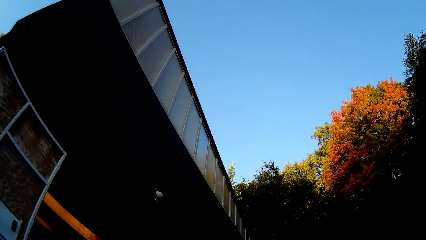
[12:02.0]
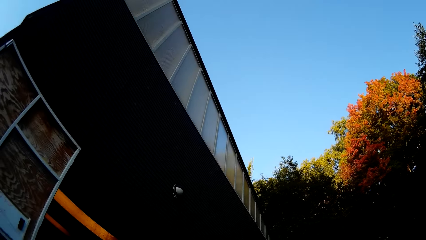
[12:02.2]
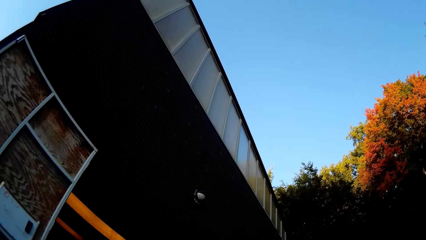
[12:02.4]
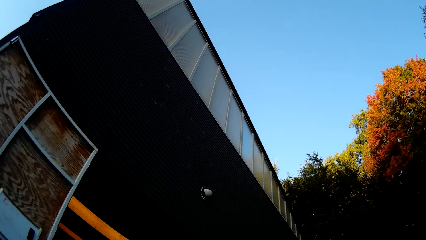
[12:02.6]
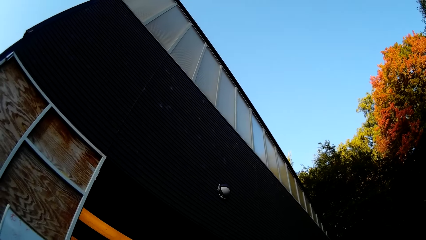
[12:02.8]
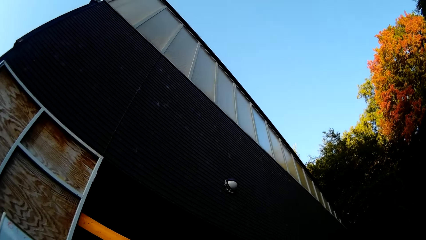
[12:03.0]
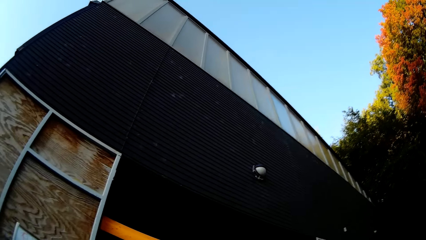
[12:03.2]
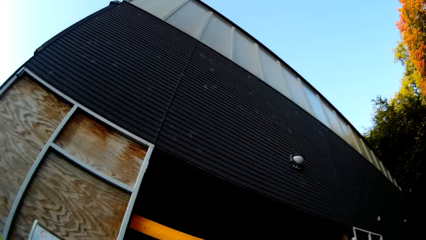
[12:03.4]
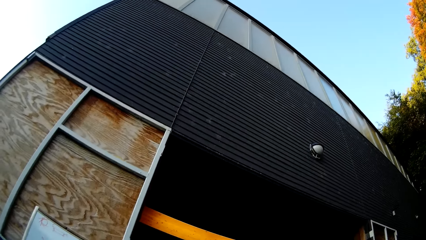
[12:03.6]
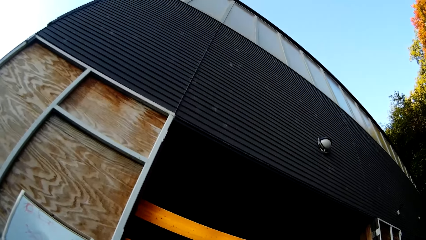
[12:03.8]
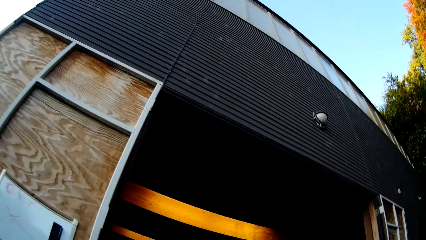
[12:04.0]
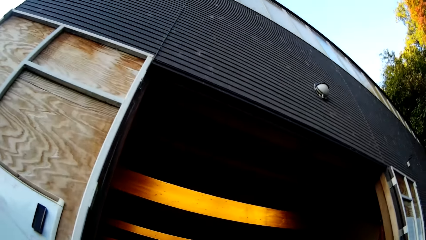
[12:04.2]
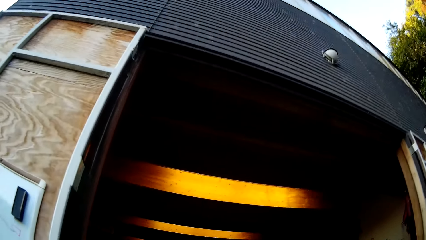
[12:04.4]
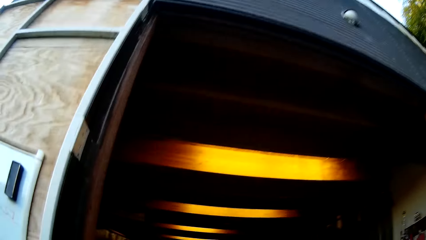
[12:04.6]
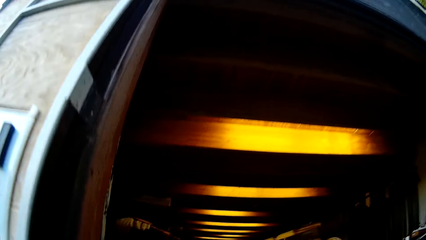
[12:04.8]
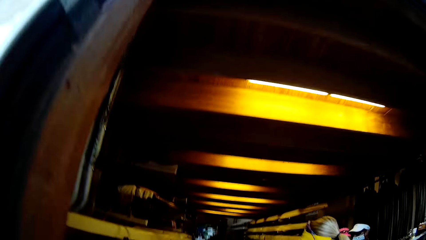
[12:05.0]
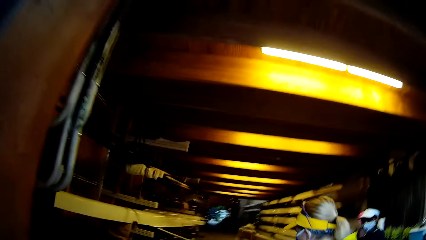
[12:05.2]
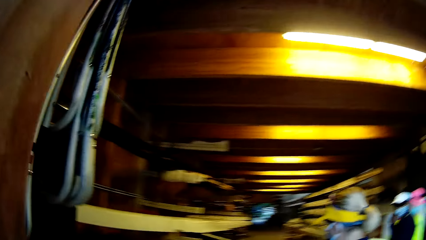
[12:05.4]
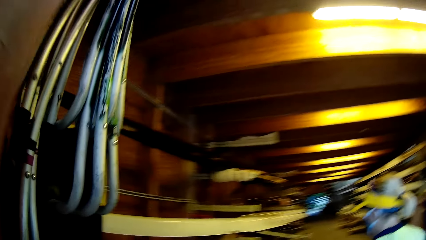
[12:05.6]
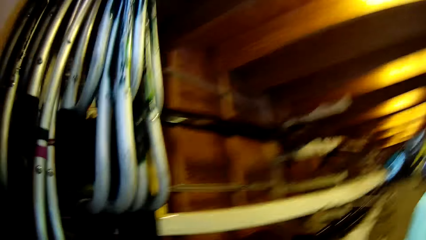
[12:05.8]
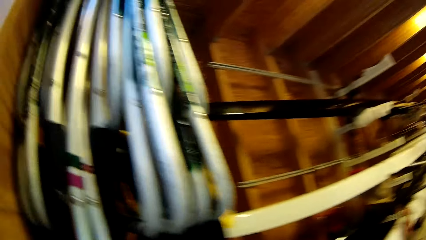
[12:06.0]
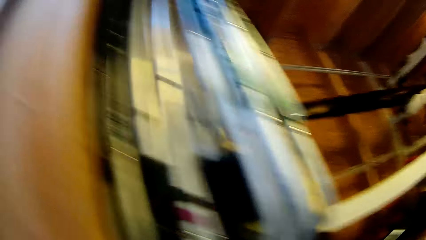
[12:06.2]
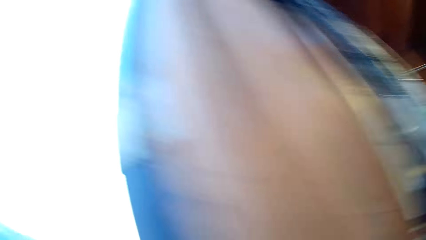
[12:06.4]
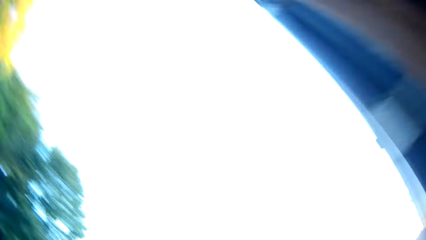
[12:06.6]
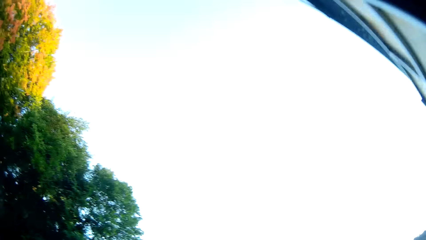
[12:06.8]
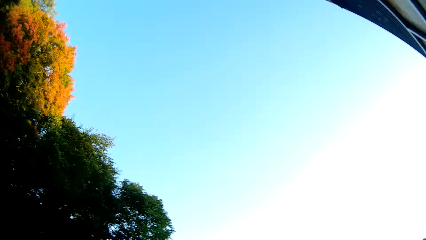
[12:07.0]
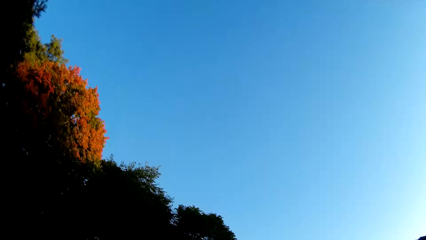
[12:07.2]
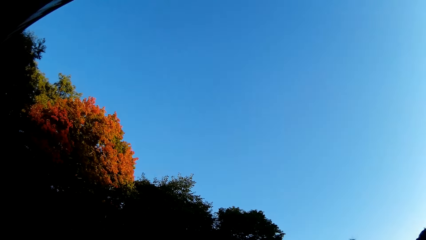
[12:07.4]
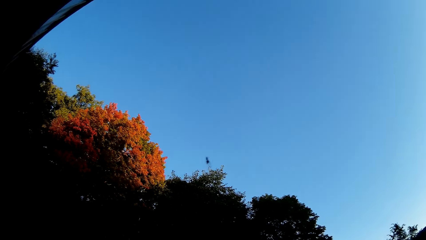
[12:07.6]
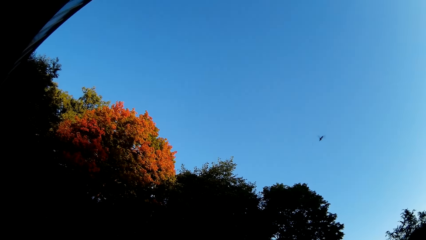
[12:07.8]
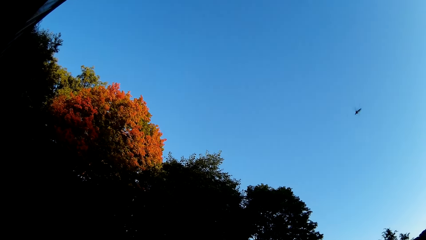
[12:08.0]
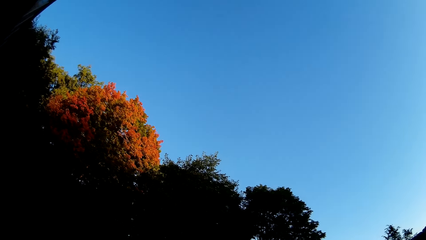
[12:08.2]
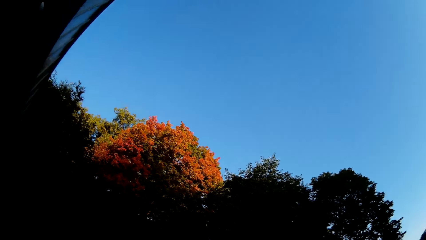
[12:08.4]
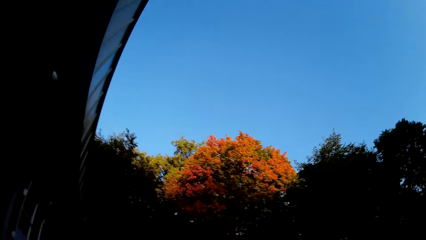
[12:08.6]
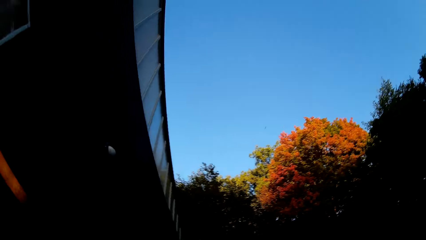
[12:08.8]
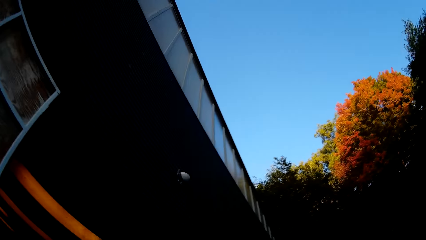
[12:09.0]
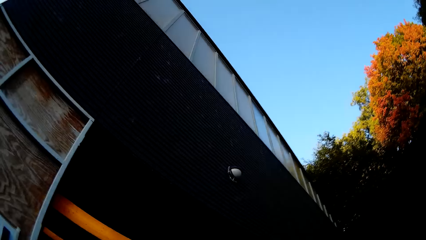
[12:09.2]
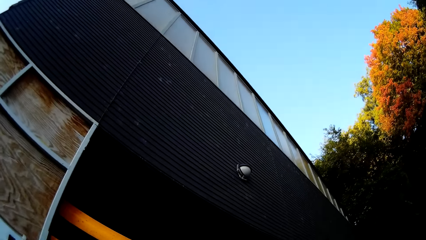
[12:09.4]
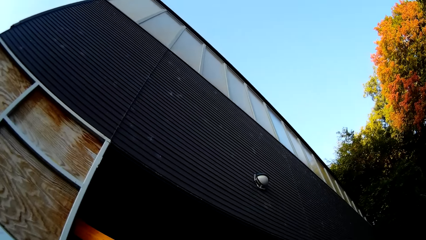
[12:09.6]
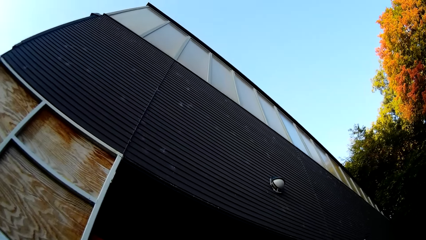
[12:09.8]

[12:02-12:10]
The camera wearer looks around.

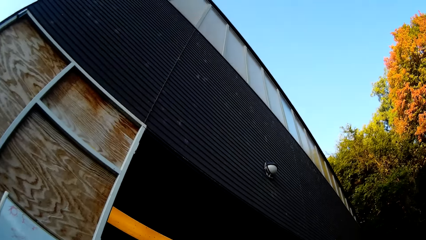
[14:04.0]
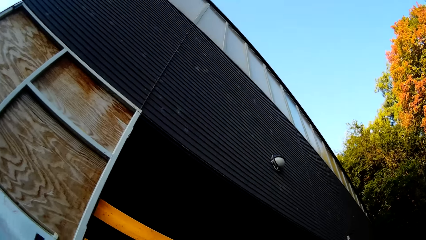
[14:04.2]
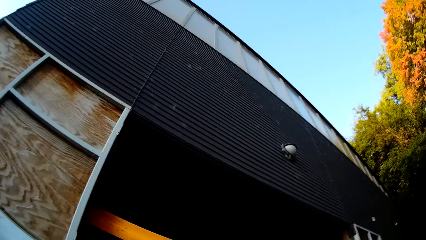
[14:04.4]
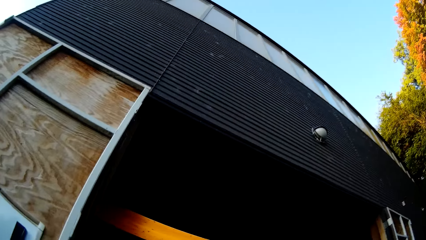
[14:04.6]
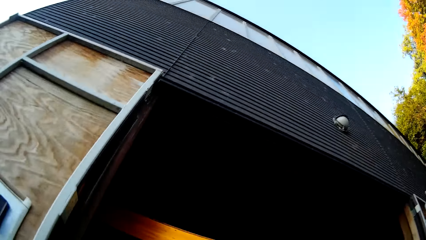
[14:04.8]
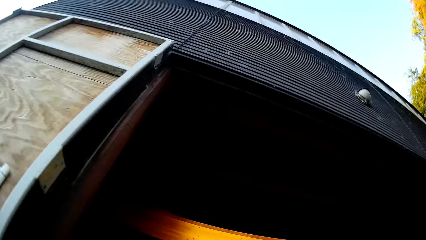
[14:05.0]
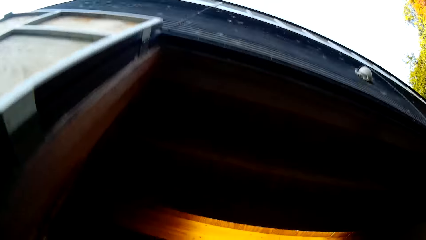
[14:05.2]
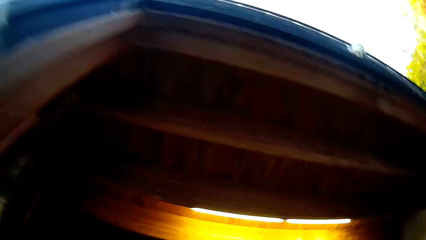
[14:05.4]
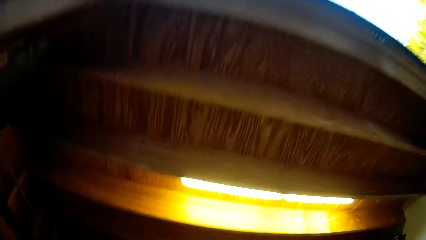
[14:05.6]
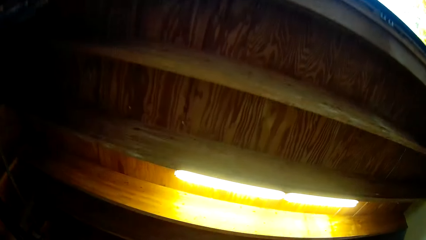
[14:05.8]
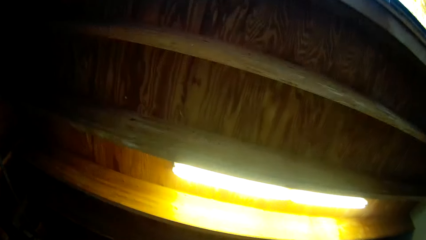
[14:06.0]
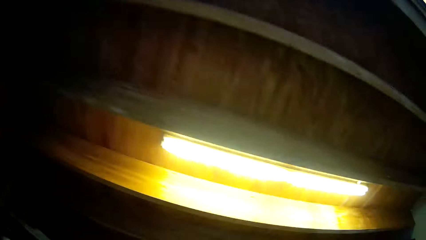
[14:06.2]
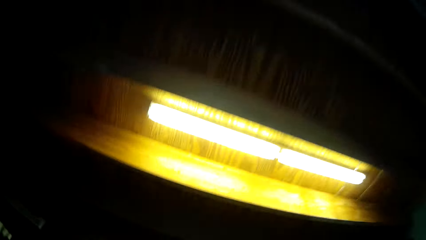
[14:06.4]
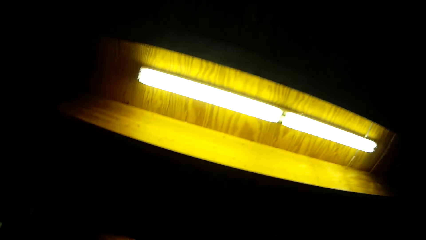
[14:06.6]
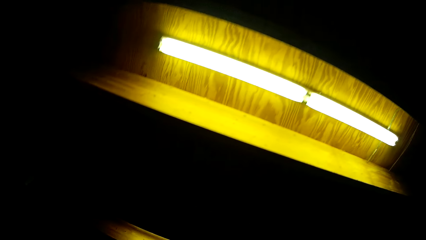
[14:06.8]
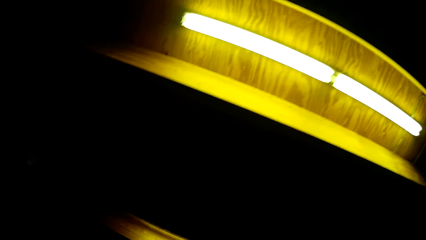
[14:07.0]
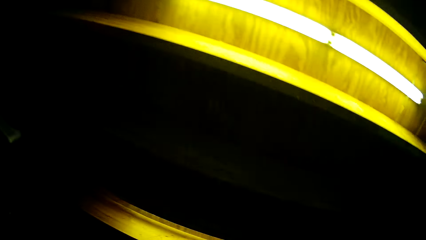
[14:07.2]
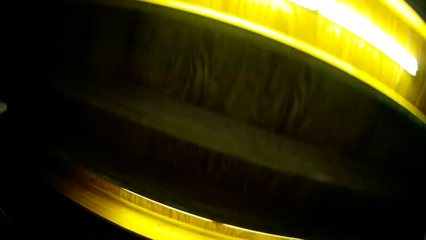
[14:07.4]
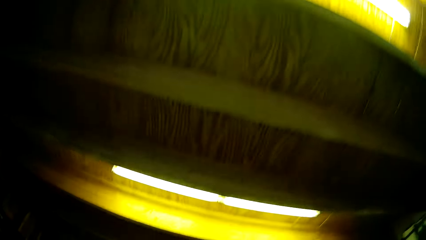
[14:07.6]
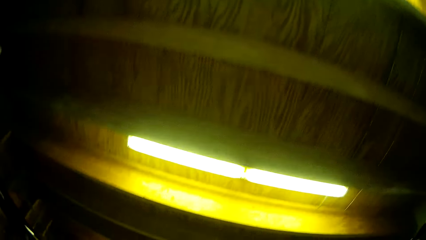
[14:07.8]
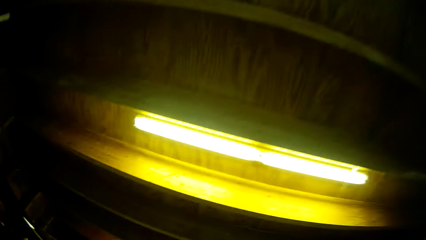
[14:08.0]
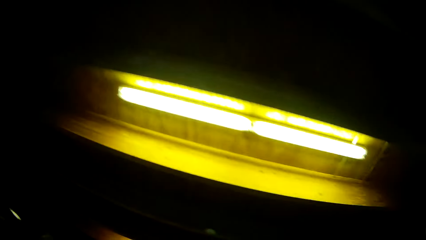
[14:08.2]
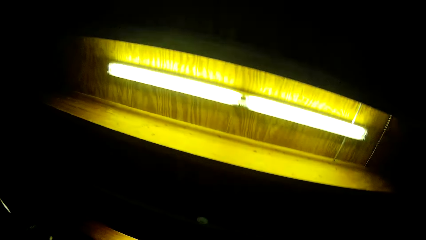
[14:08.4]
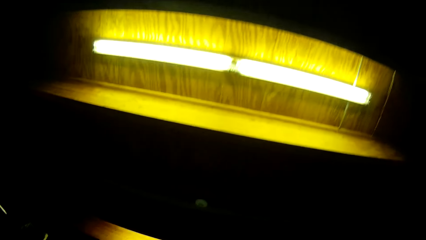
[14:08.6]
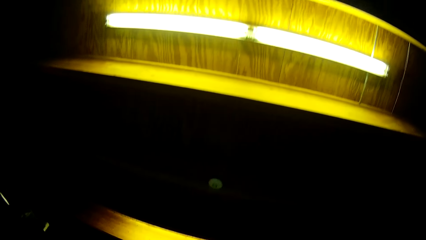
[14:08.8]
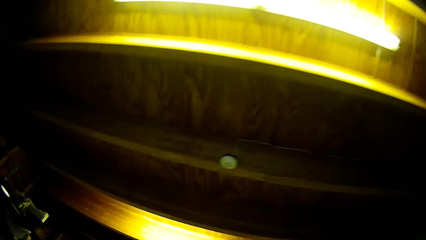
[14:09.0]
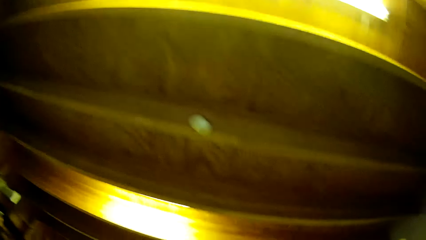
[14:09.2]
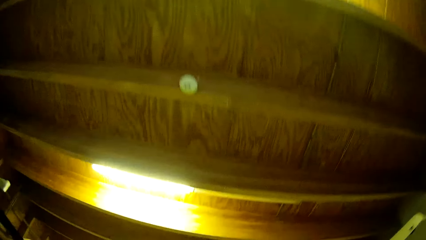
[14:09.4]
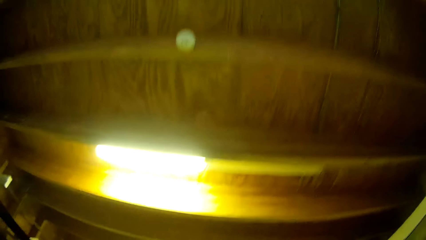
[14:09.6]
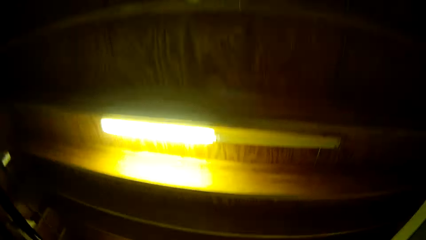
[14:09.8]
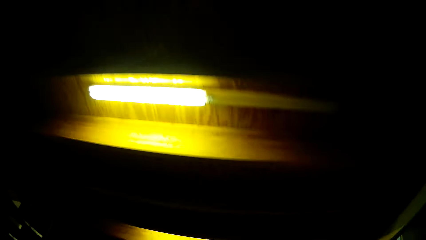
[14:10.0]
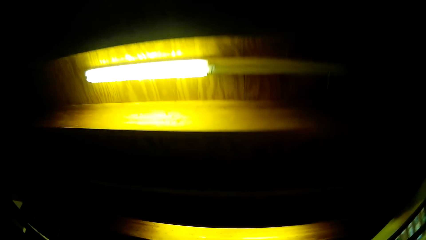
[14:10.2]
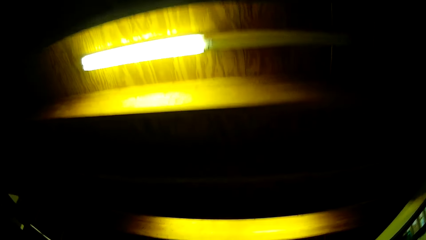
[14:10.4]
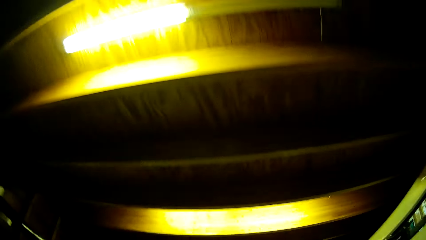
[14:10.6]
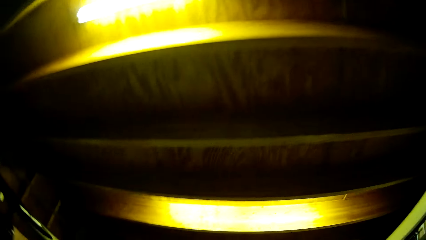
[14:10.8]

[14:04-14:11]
The camera wearer walks in a building.
